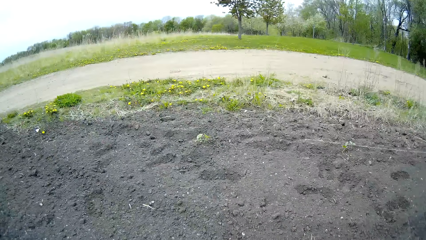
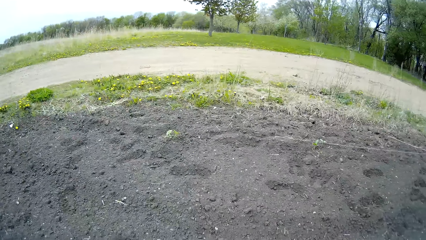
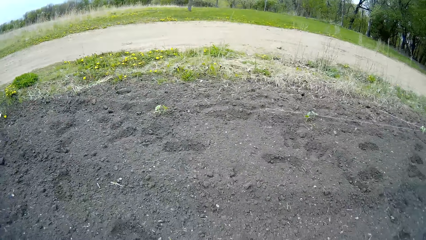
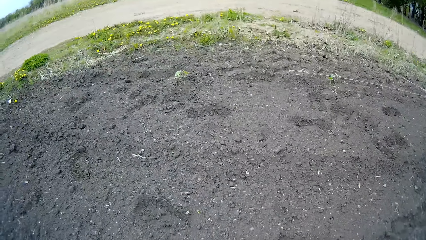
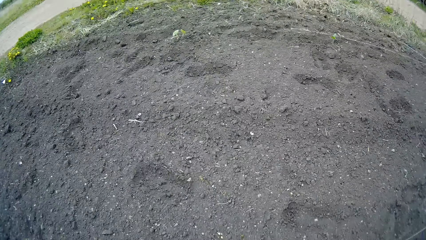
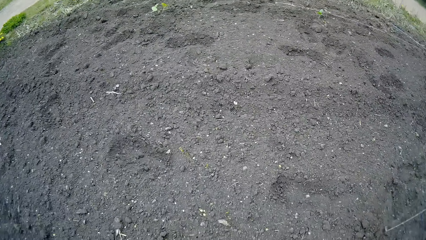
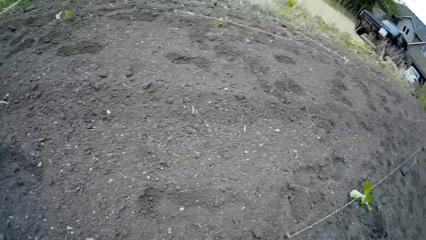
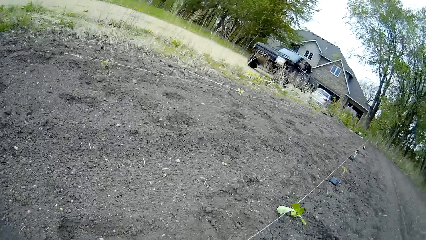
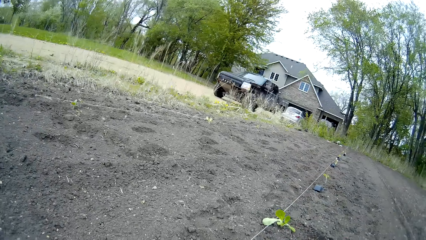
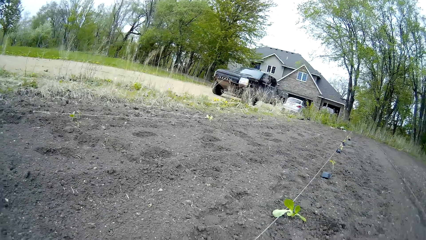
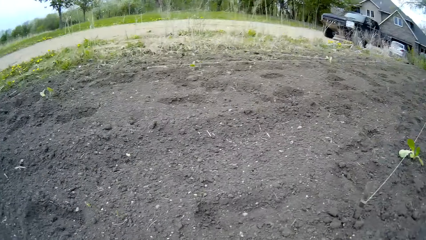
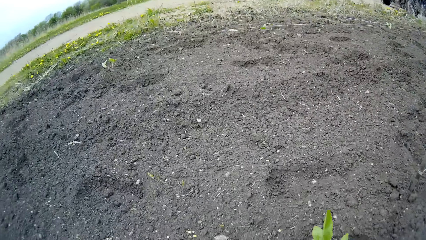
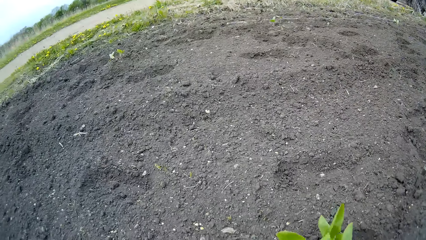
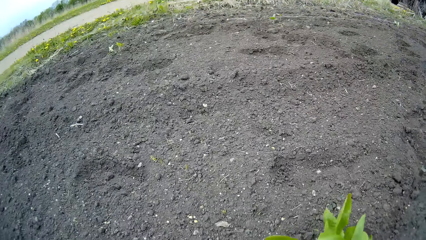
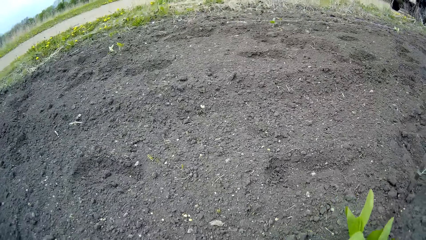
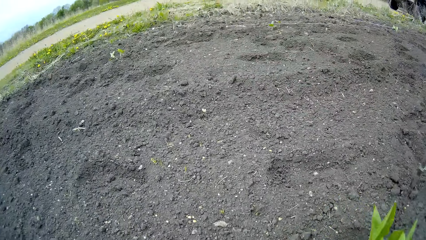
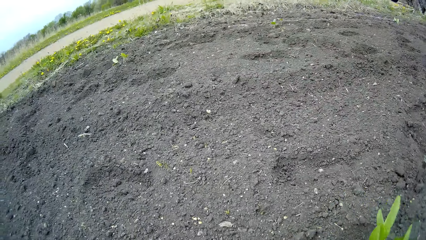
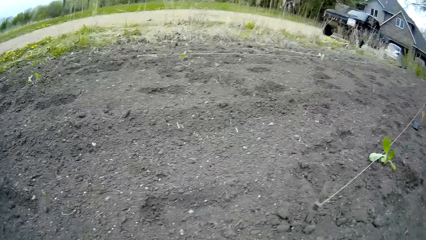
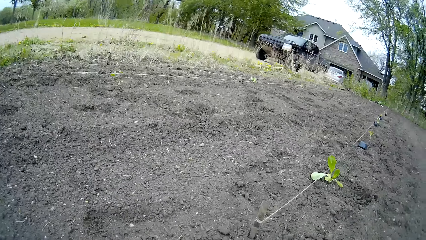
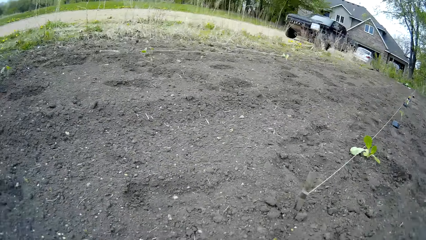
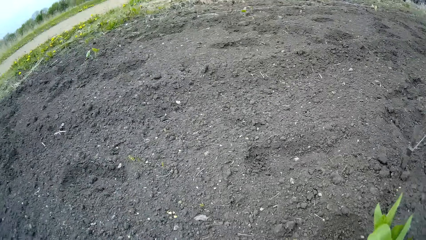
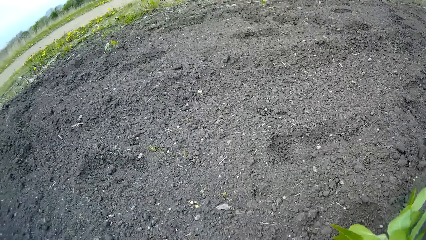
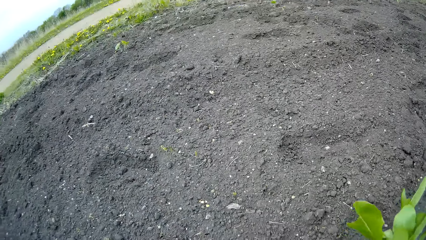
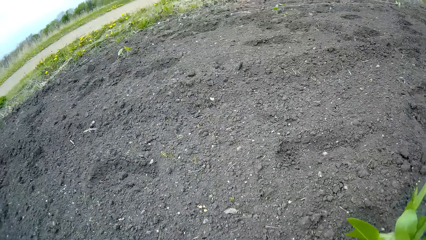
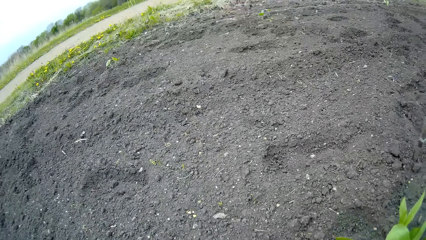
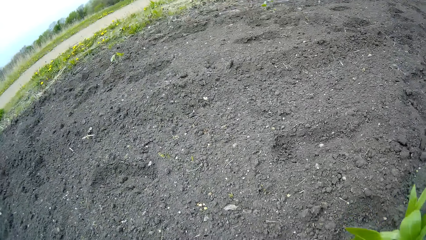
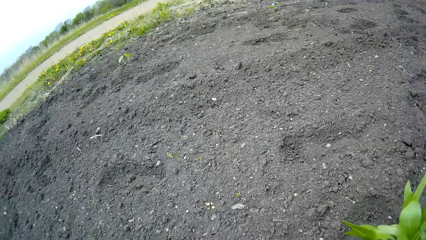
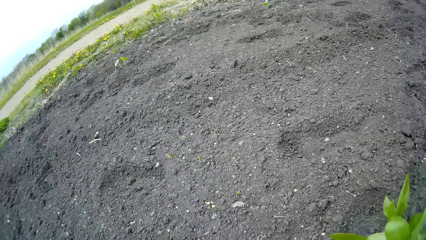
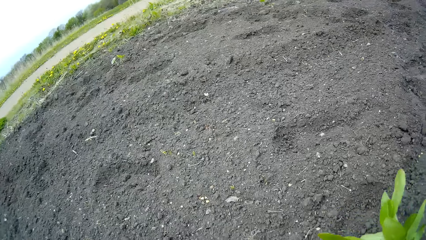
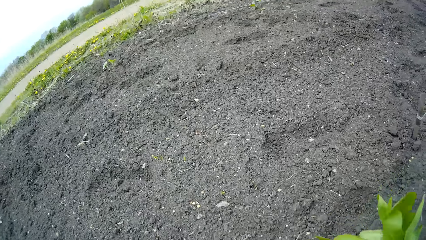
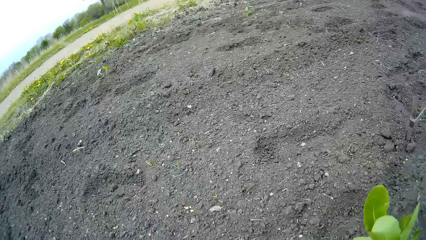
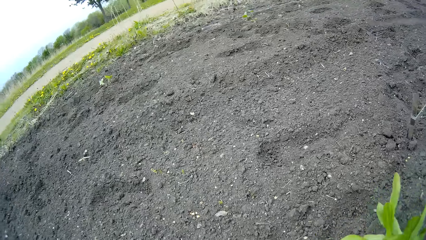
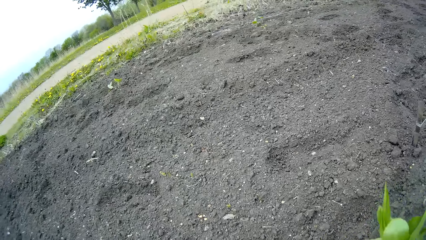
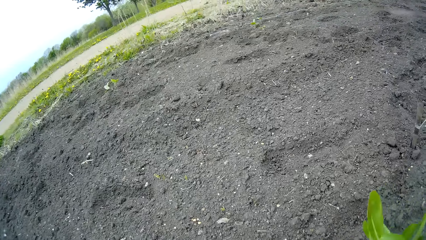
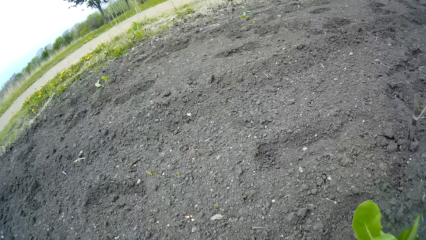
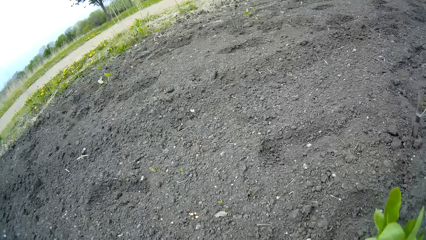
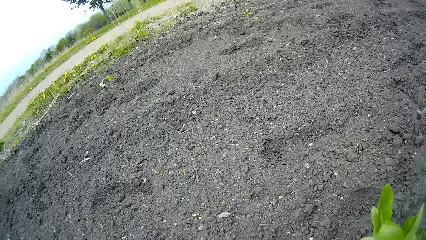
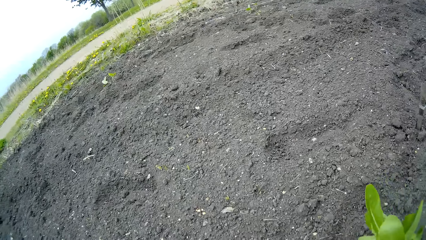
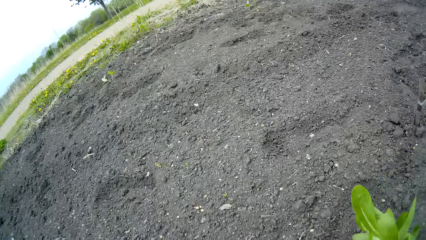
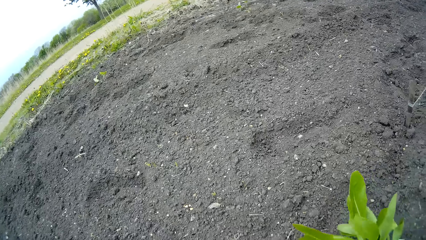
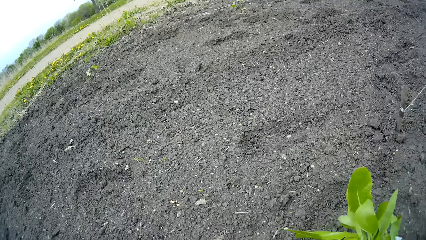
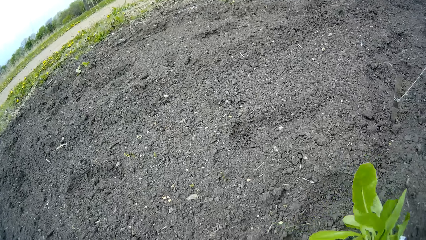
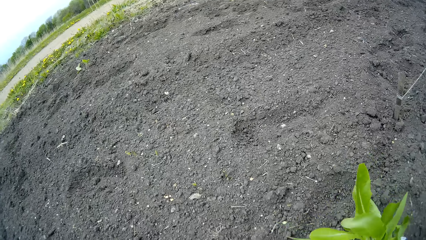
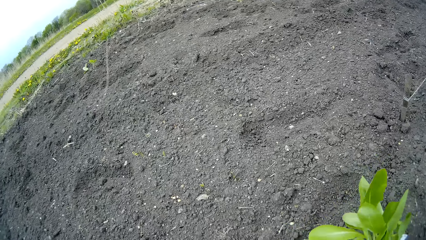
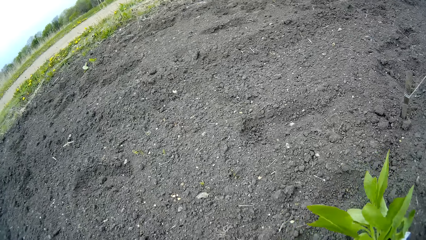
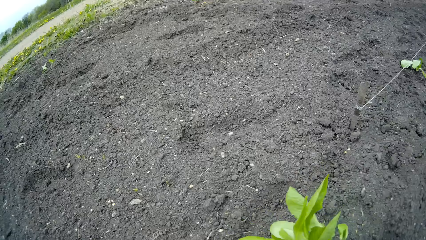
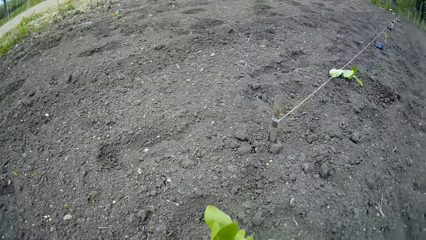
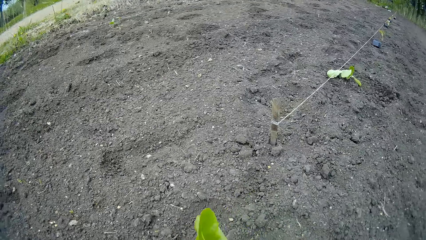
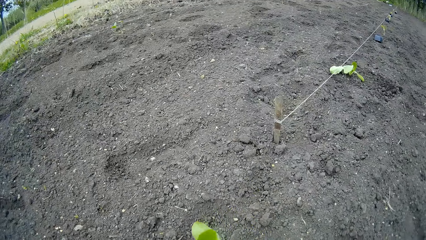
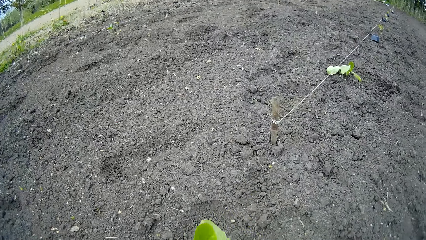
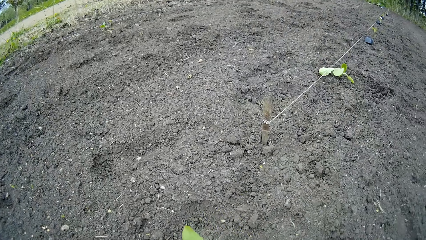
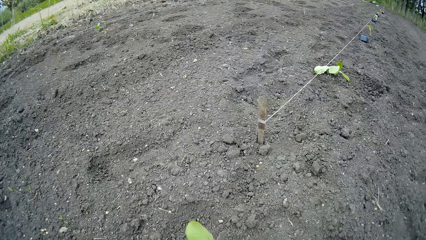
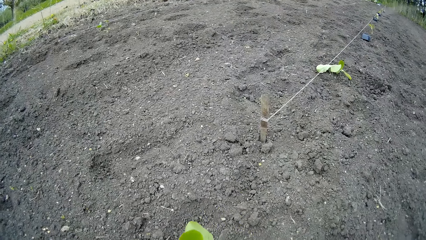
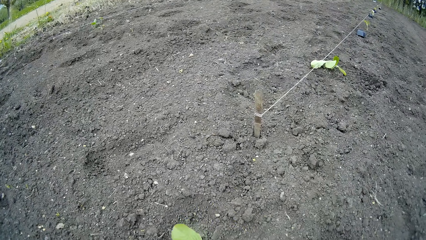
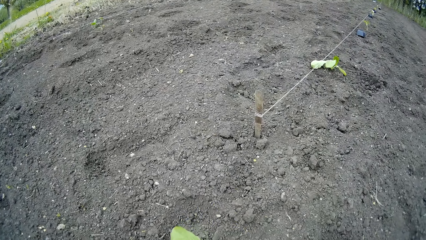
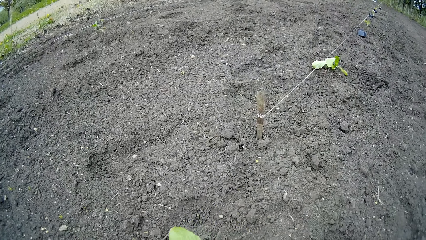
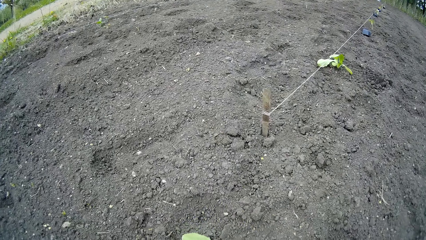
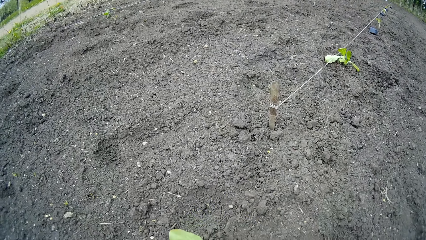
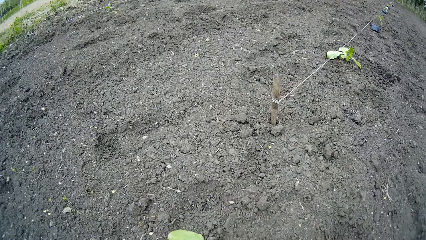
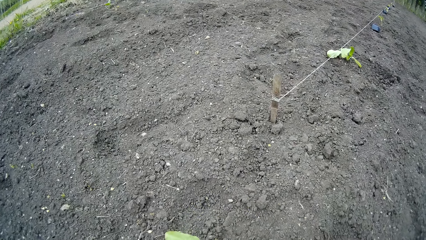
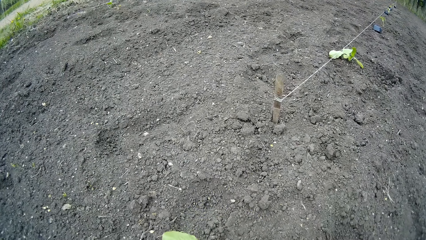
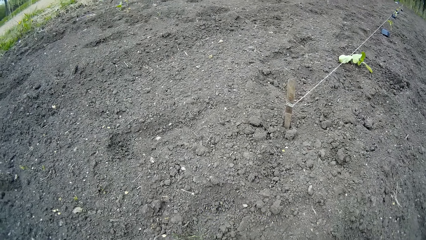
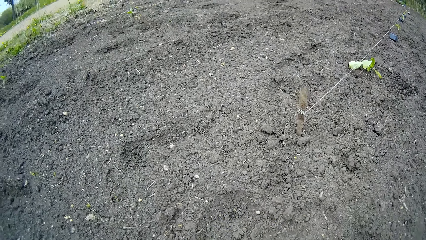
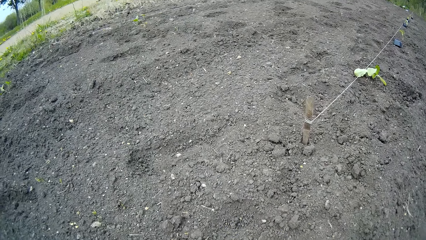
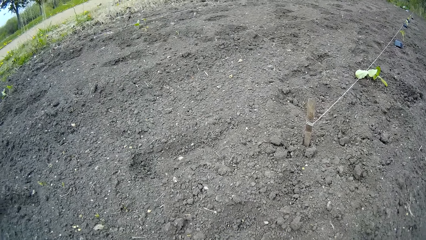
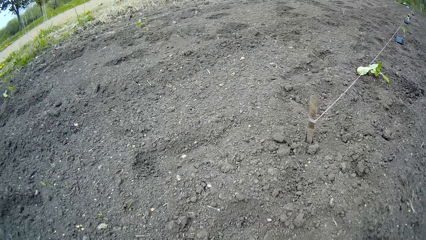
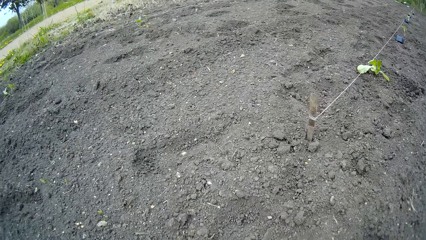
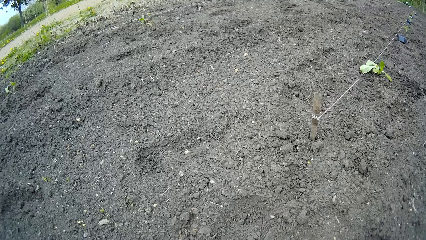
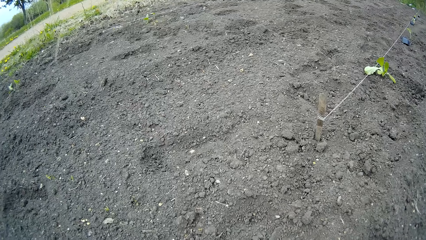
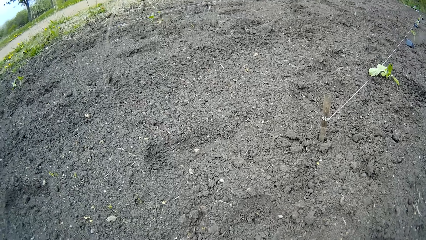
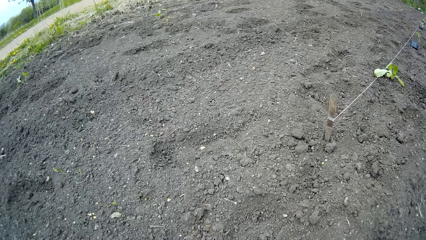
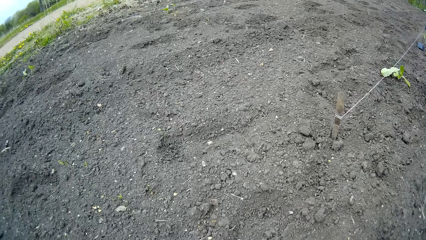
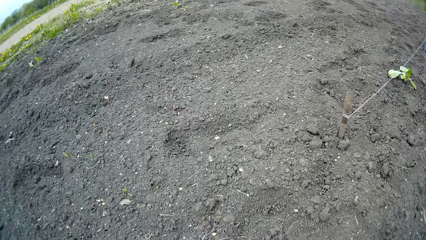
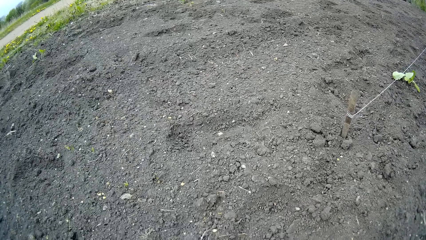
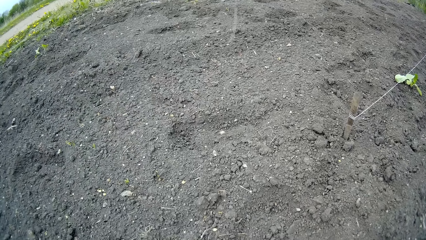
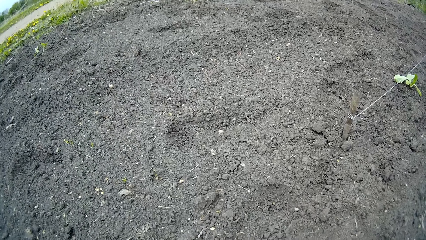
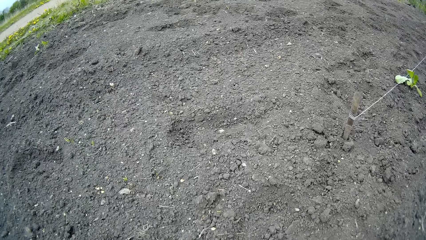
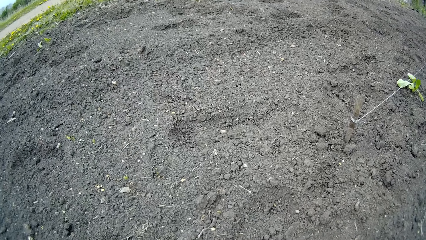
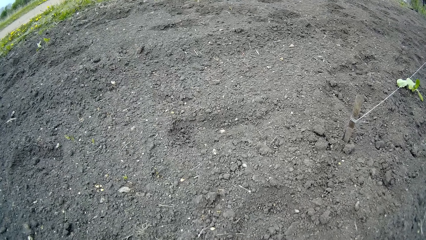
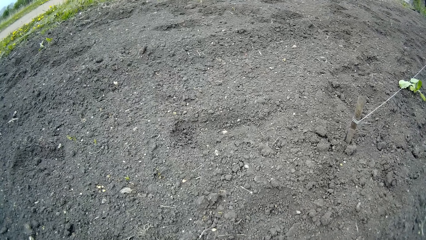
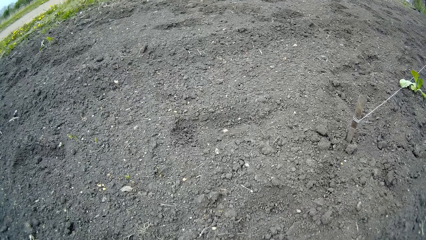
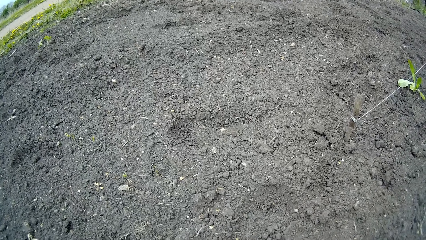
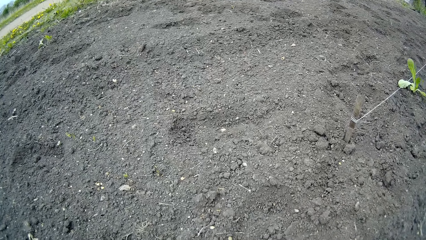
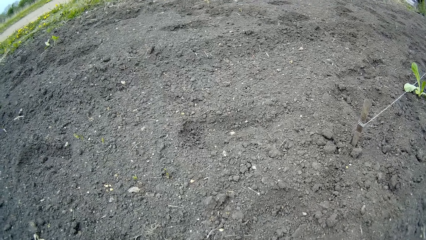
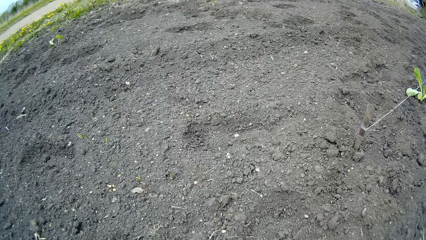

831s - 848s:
The camera wearer touches the plant with his right hand. He plants a seedling.
